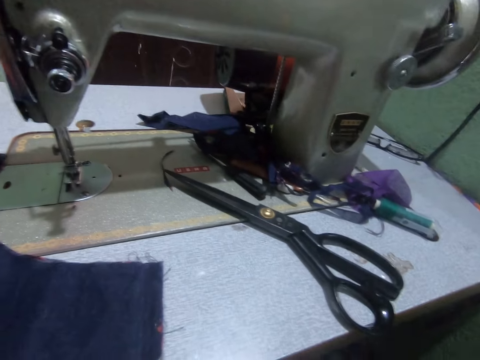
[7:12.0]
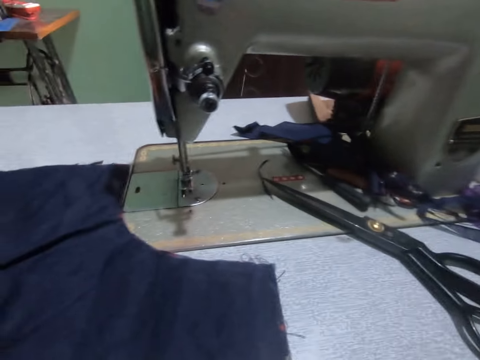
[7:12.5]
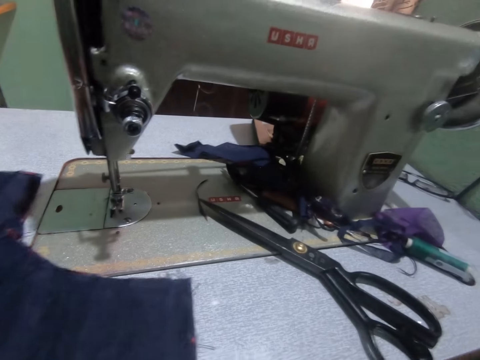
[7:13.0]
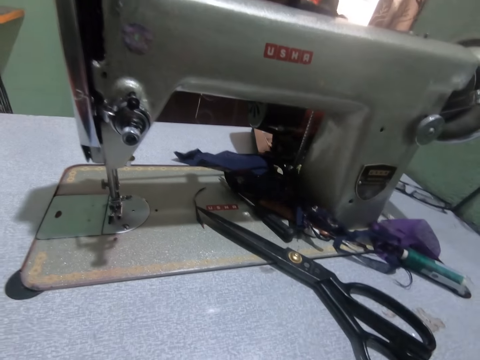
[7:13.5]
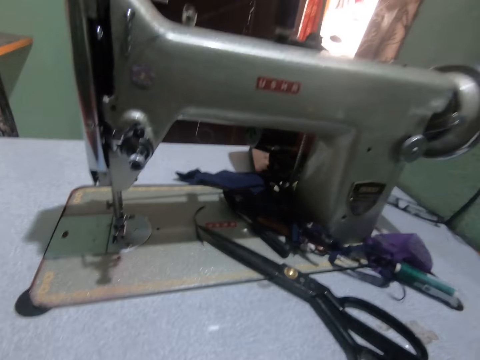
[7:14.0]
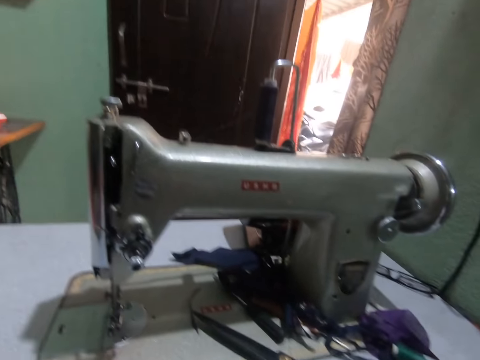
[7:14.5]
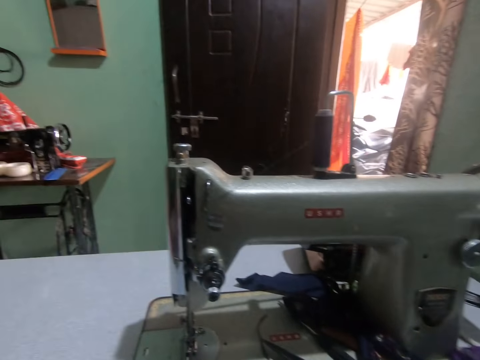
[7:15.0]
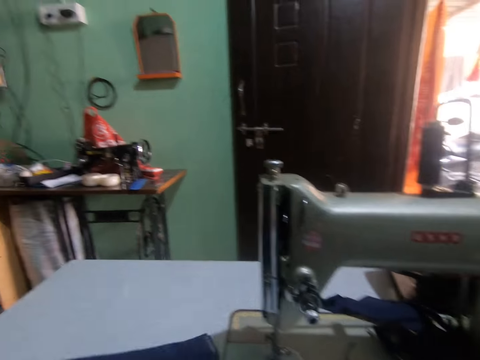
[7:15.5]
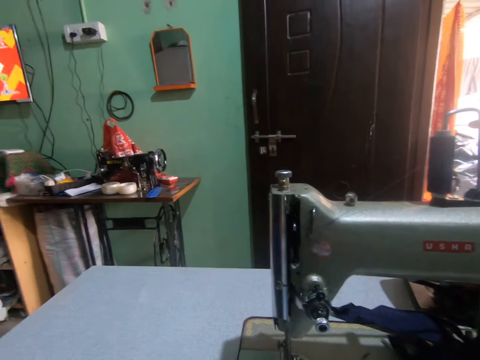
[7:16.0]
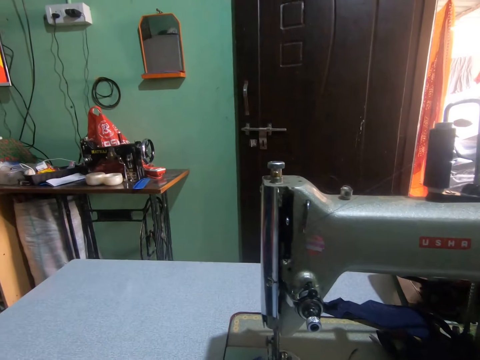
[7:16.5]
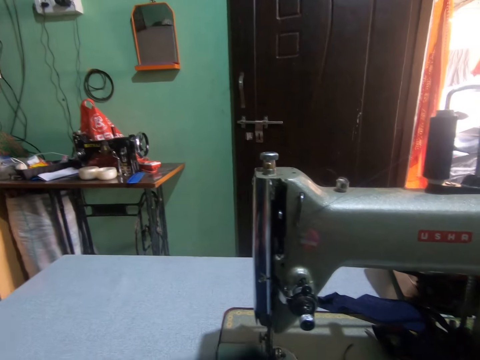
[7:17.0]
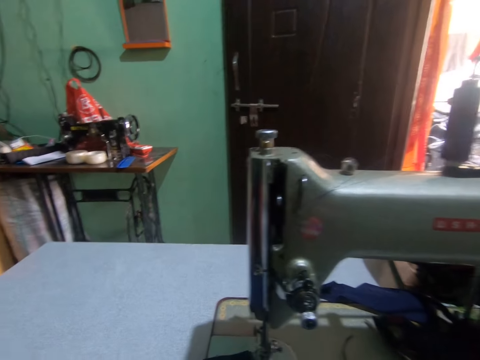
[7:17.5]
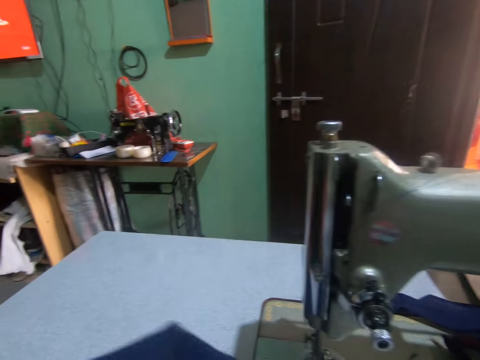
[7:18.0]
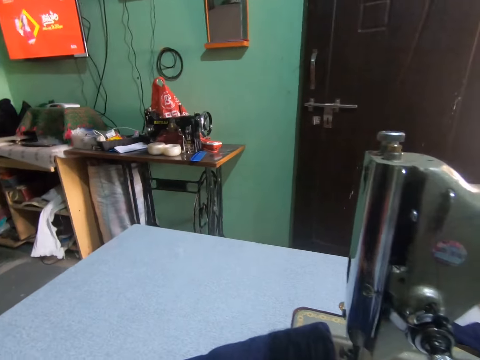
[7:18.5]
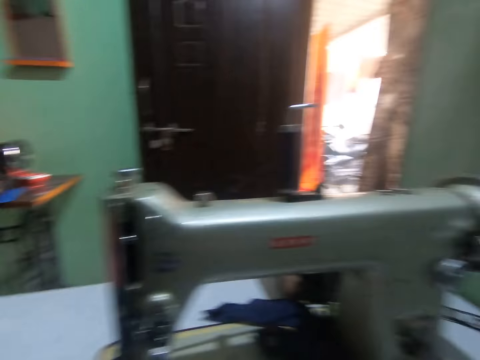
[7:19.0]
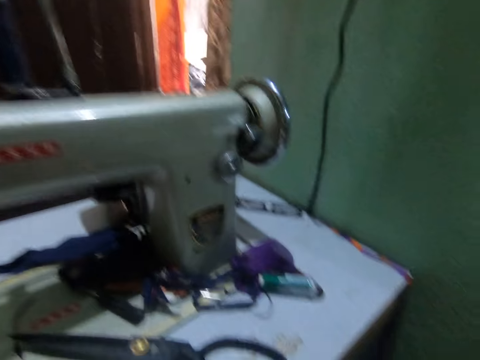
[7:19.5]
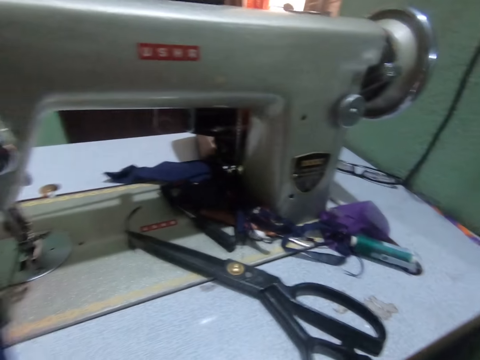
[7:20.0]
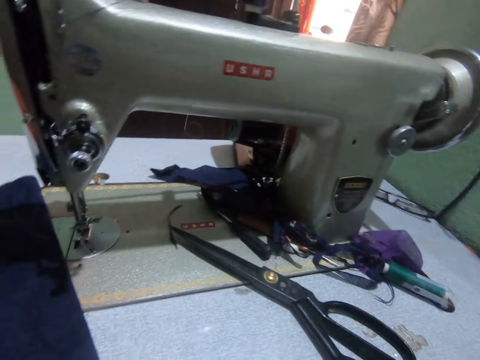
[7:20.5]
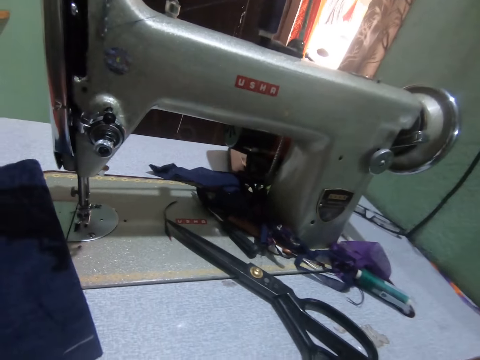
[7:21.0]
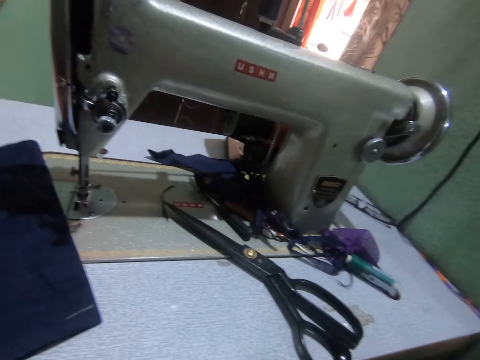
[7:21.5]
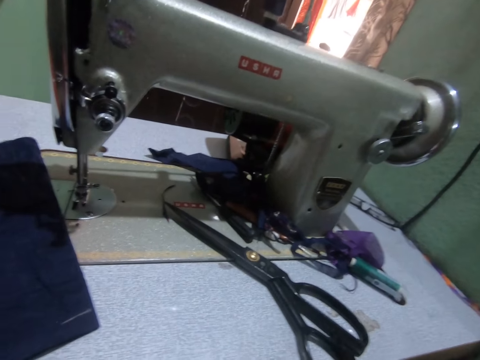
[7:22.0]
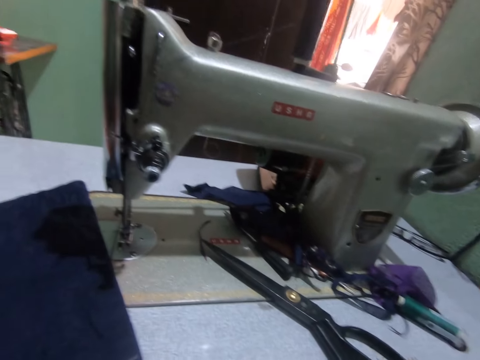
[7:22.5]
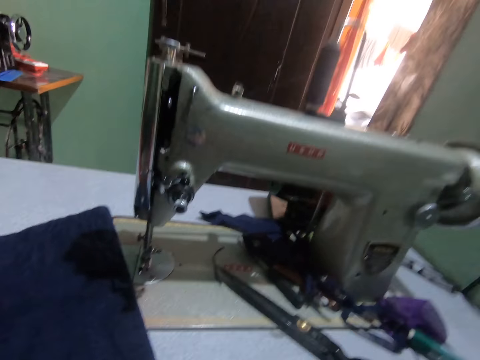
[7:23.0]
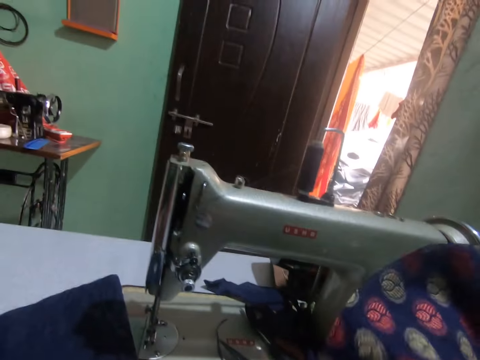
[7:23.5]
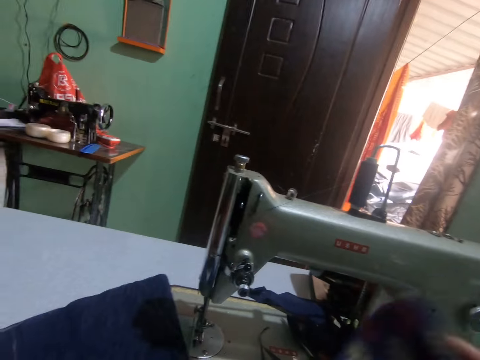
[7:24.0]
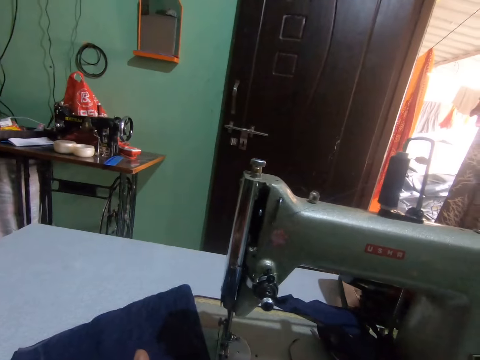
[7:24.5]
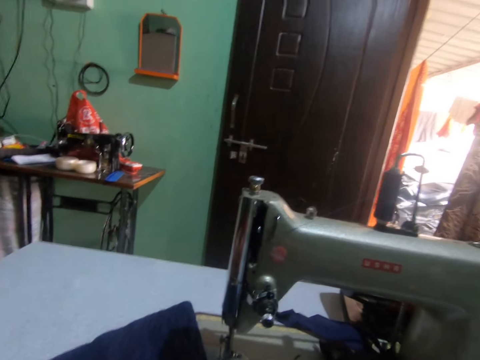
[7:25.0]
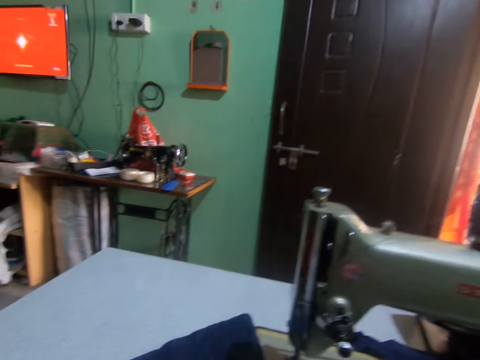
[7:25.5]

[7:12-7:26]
The camera wearer removes the cloth on the sewing table from the sewing machine with her left hand. She turns around. She sets the cloth in her hands on the sewing table. She turns around. She holds the cloth in her right hand.

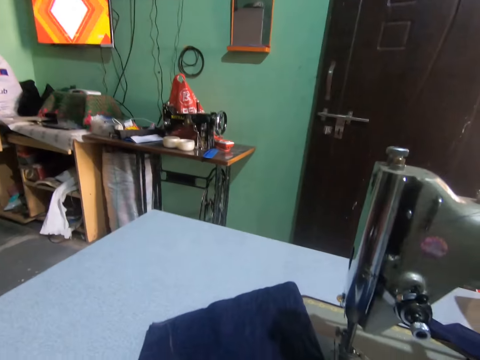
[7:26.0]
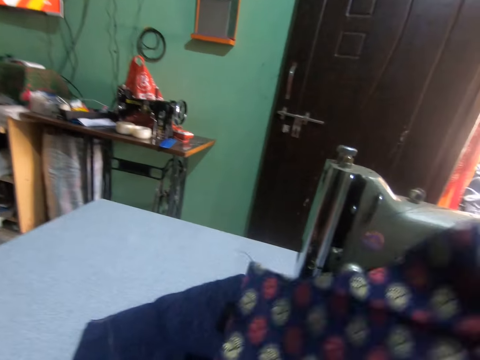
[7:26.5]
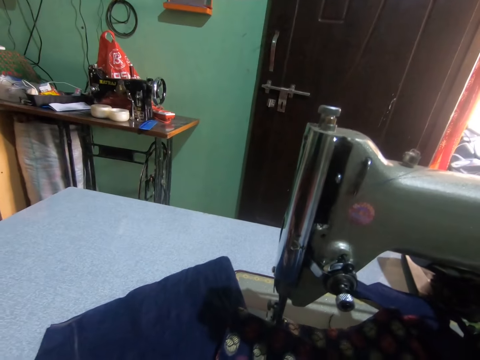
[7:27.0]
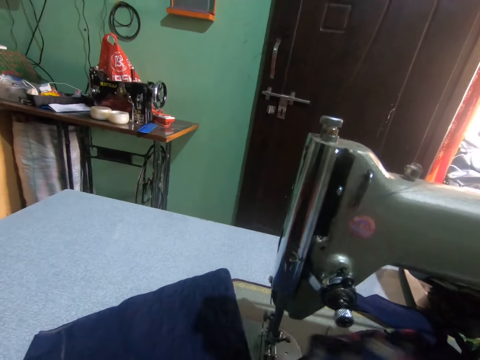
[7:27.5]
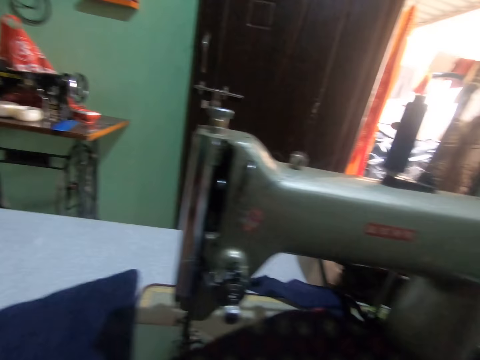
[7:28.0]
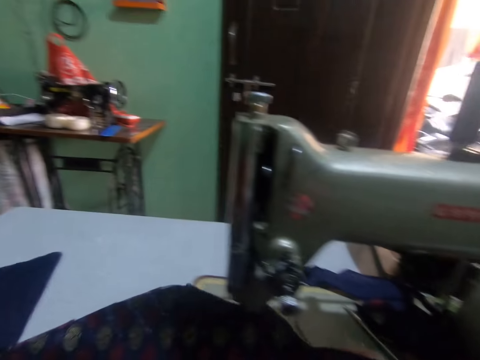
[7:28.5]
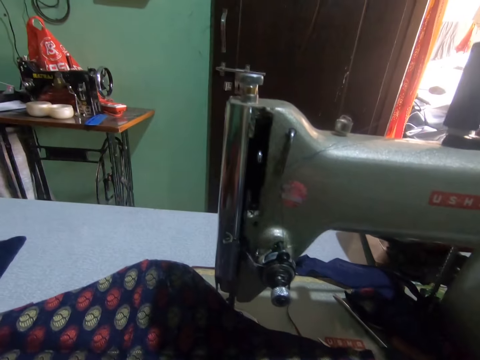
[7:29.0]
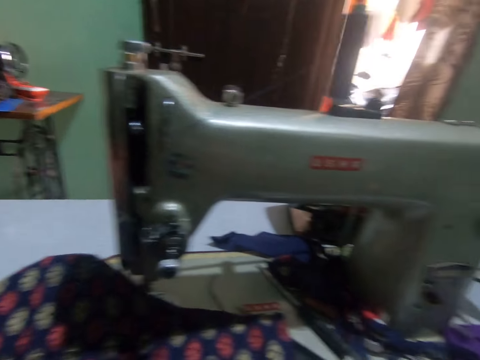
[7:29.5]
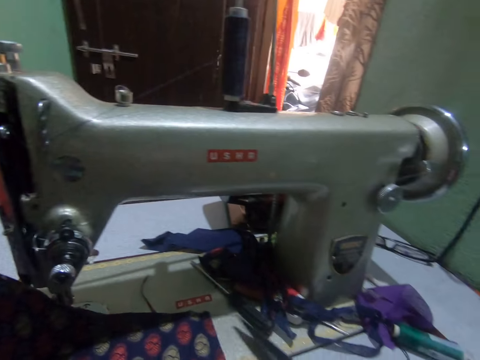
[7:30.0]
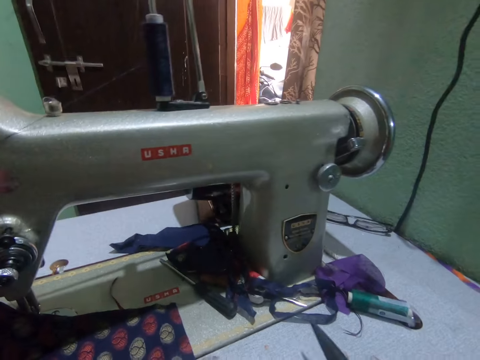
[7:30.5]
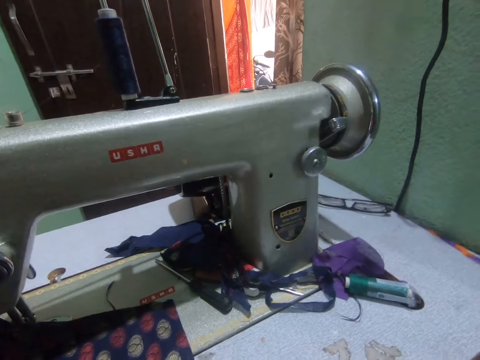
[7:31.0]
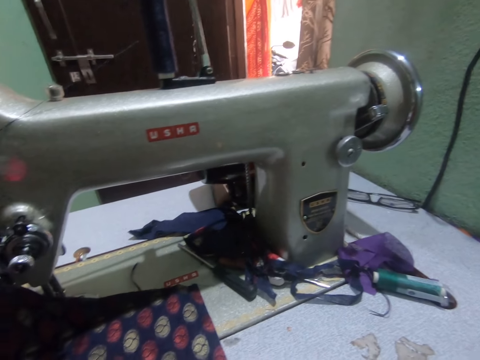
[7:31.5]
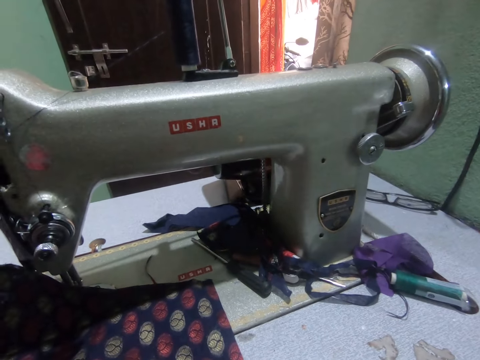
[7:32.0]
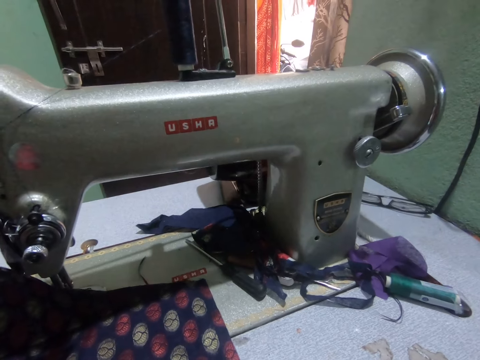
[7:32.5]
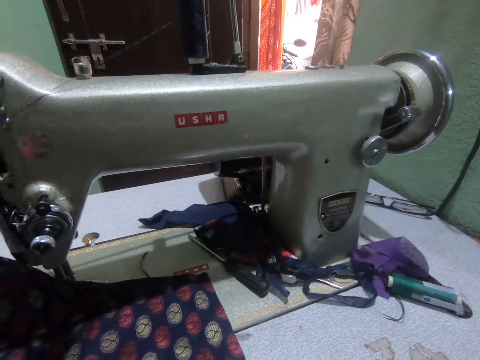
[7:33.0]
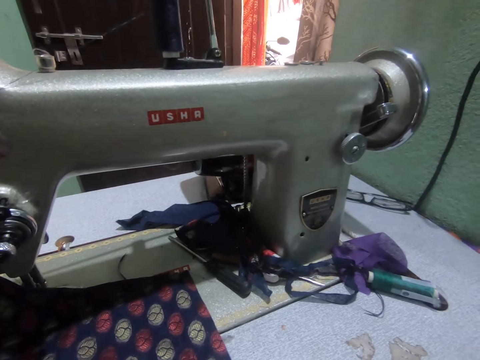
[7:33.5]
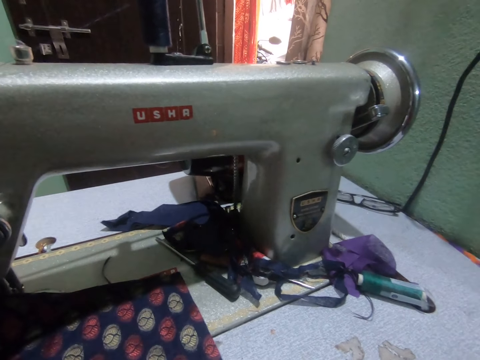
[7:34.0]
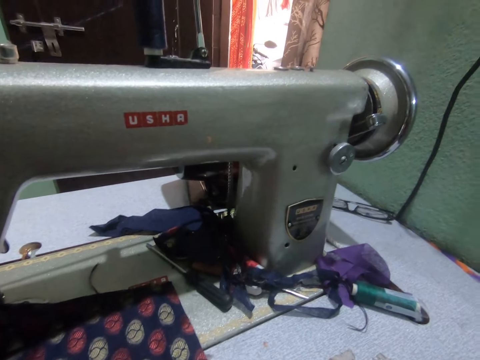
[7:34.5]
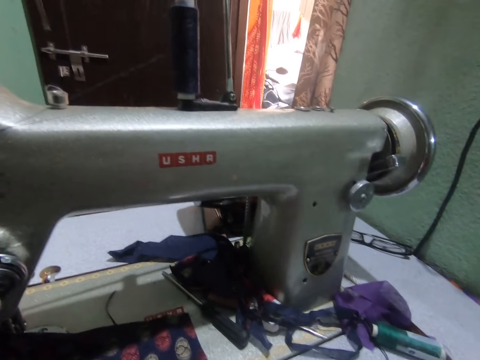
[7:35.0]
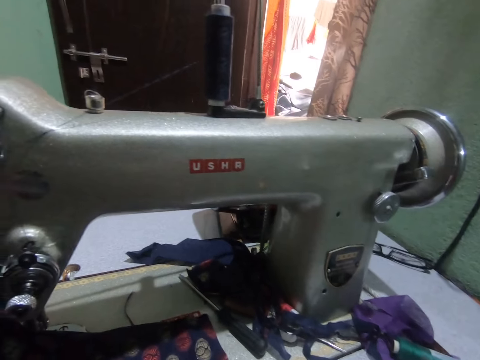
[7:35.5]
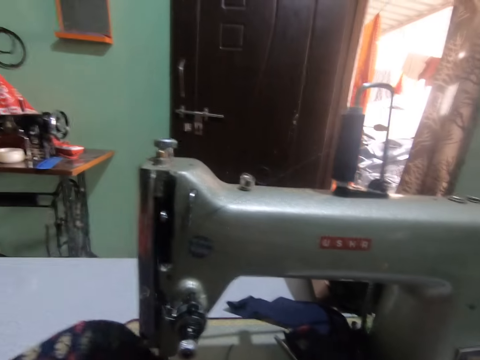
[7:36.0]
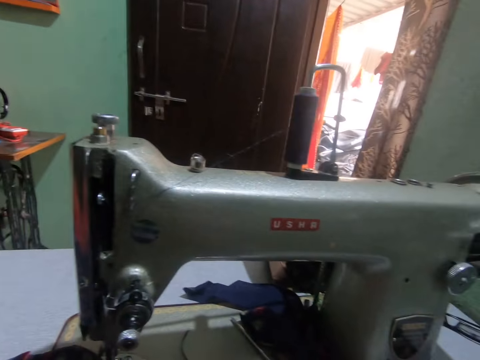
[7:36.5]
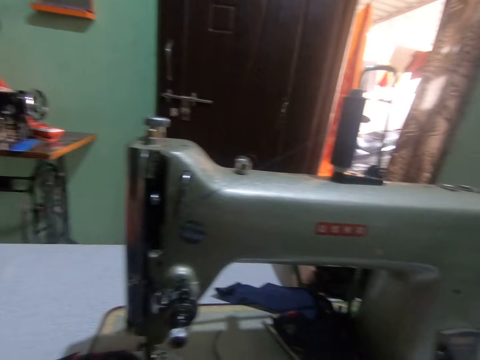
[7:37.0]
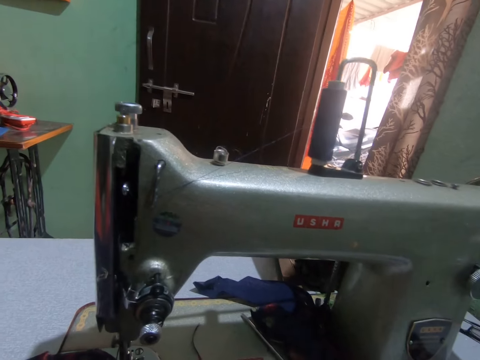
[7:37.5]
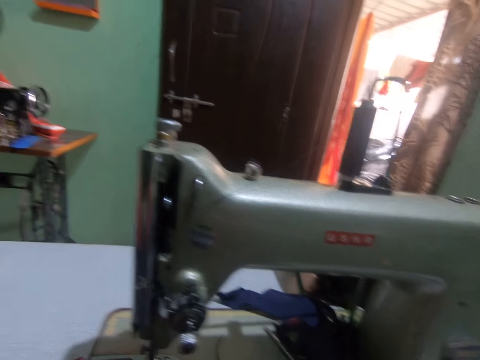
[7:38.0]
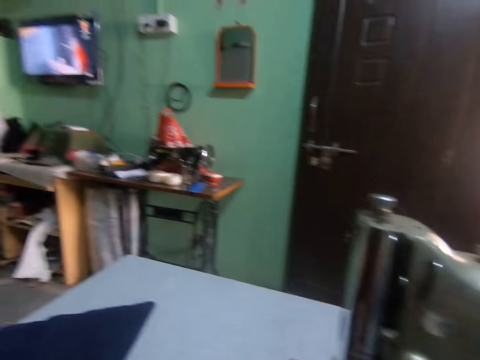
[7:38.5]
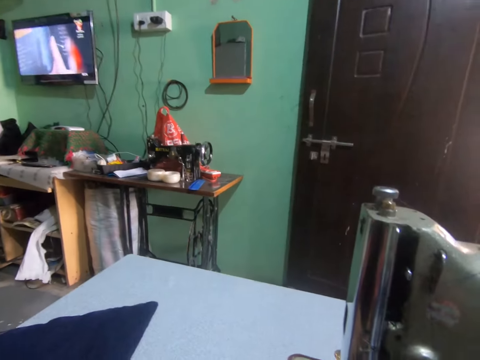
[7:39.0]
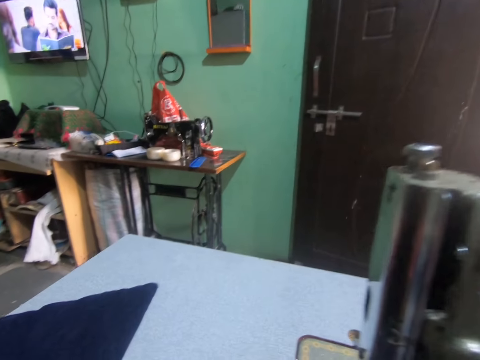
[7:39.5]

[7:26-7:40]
The camera wearer sets the cloth on the sewing machine with both hands. She picks up the pair of scissors on the sewing table with her right hand. She turns to the side. She holds the scissors. She turns to the side.
